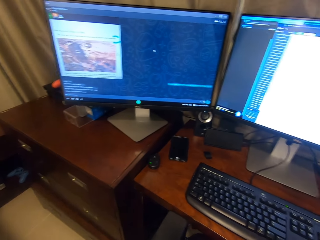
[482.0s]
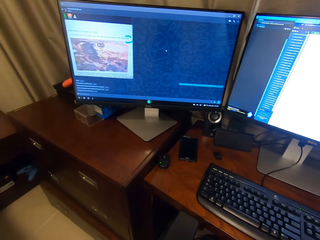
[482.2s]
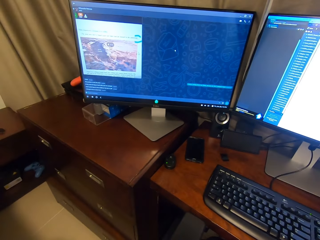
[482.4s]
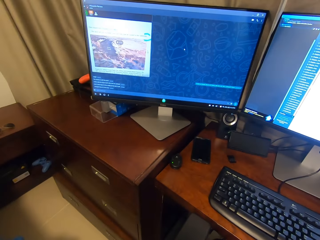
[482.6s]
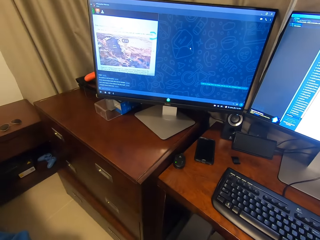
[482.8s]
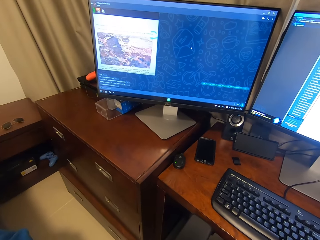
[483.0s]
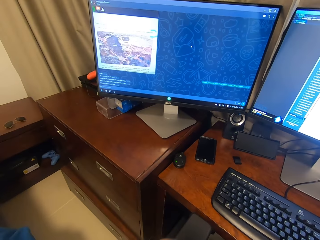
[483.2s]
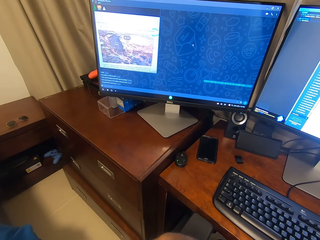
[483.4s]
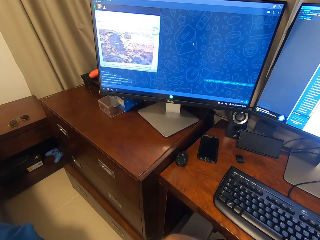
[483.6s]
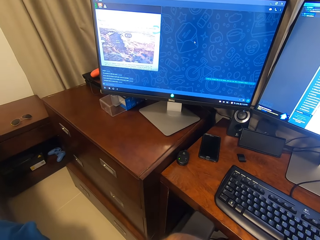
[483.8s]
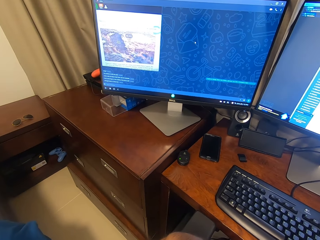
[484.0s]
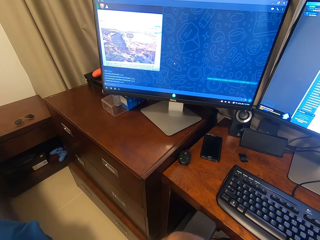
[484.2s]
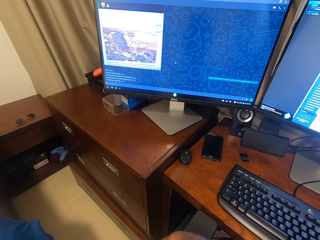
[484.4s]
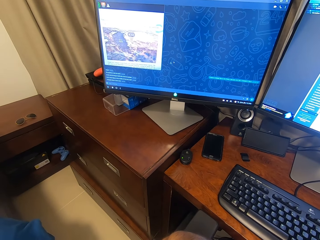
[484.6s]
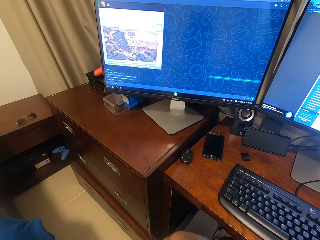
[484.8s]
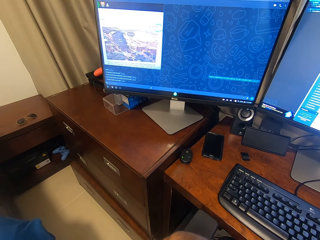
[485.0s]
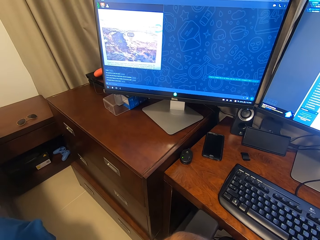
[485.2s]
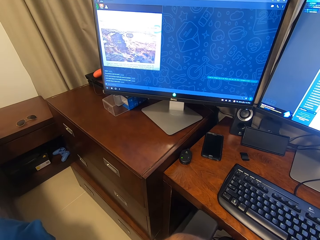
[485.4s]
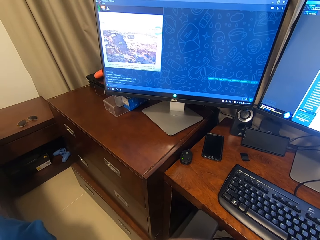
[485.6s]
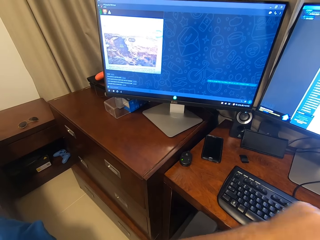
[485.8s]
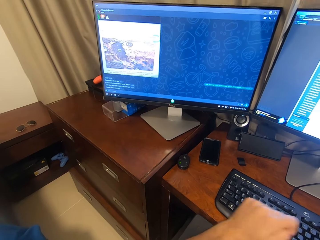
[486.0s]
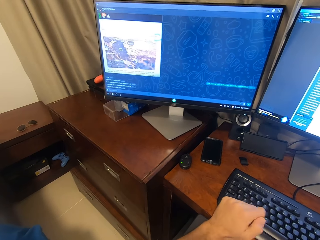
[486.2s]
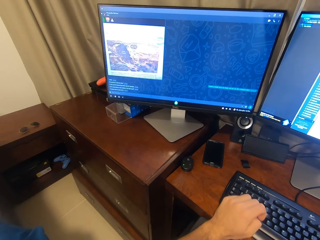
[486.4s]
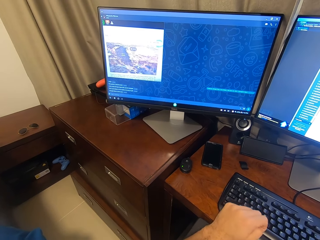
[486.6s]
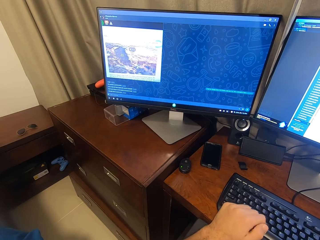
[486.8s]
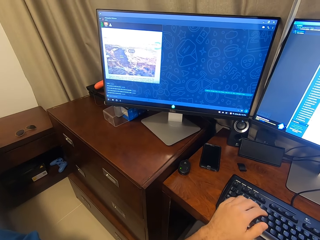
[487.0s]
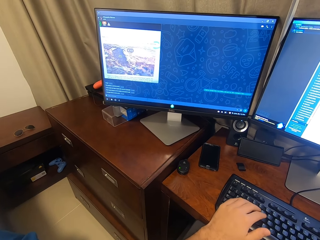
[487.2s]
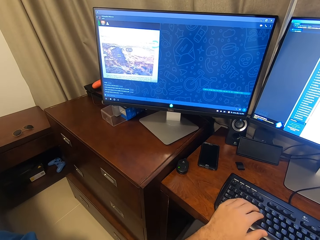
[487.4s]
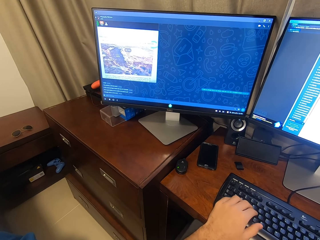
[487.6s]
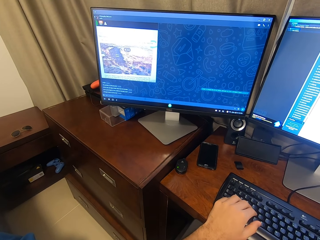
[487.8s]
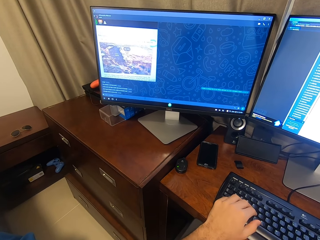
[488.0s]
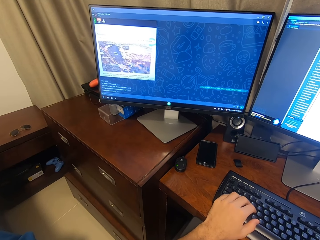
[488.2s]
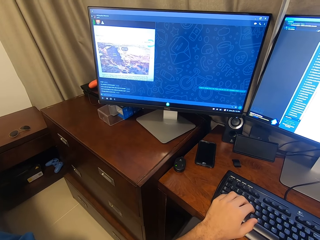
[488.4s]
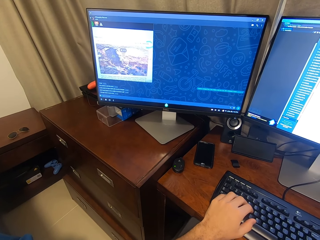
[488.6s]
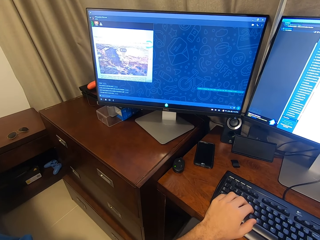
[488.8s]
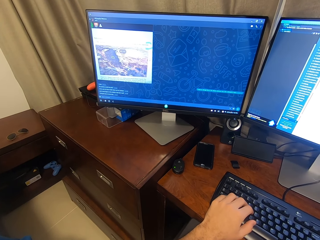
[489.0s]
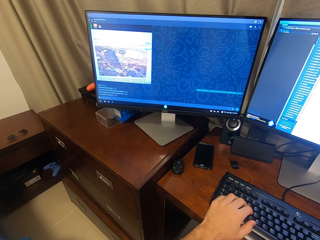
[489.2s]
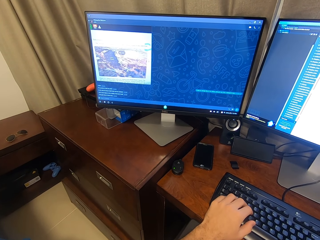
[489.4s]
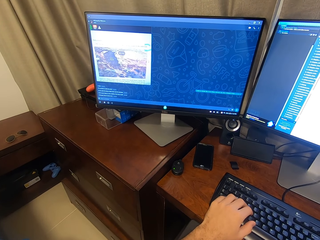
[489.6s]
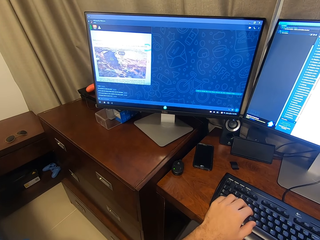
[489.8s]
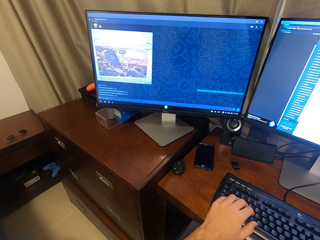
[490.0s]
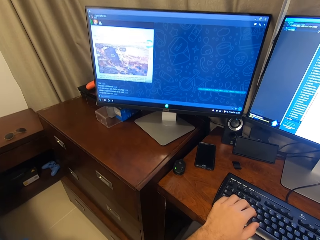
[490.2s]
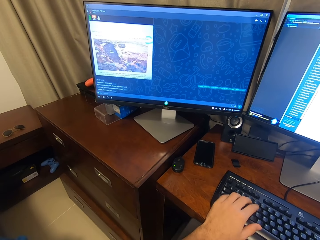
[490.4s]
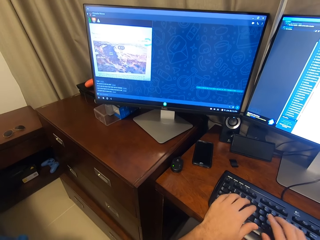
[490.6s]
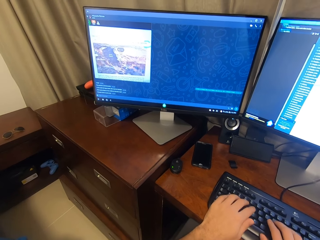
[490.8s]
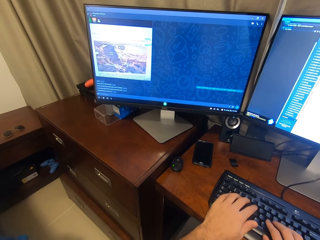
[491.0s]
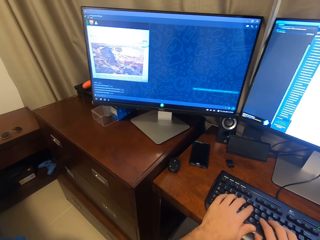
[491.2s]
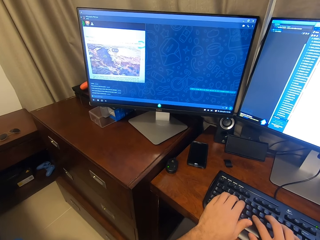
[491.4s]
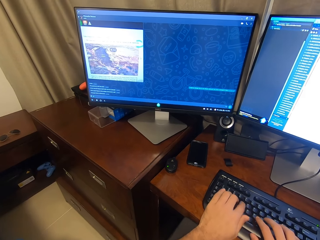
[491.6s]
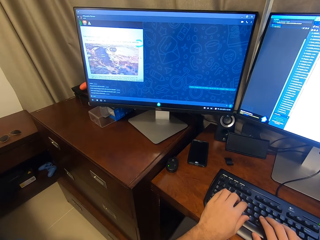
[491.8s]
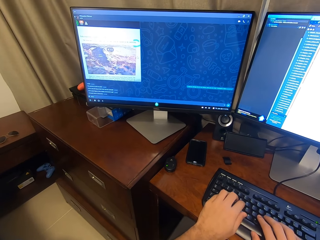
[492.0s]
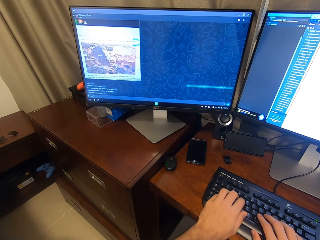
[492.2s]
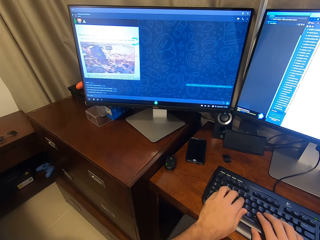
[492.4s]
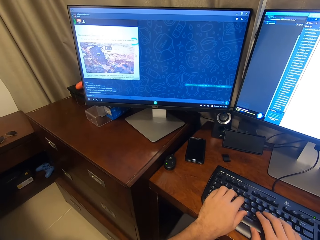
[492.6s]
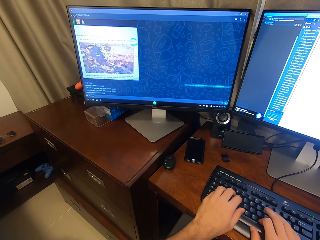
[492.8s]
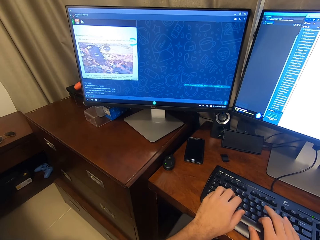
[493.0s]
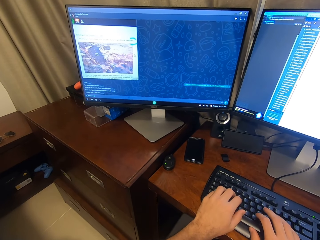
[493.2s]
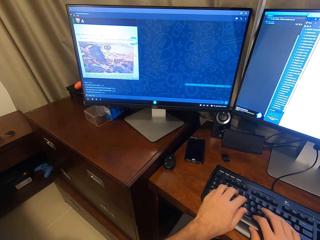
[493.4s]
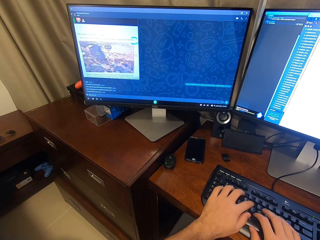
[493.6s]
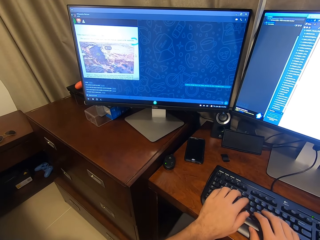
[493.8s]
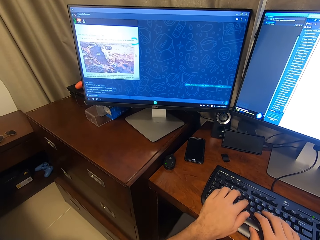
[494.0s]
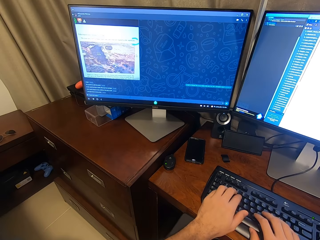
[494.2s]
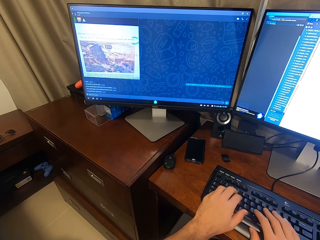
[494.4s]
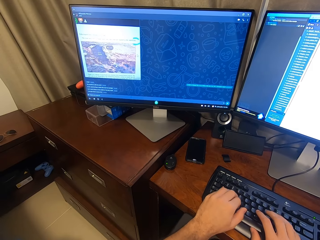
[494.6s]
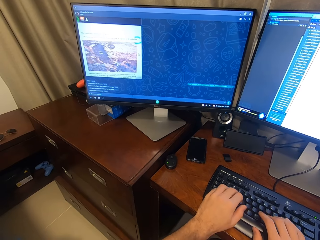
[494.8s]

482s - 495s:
The camera wearer types on the keyboard for the other computer. They operate the desktop with both hands.

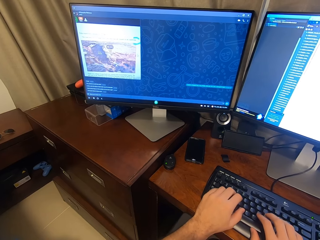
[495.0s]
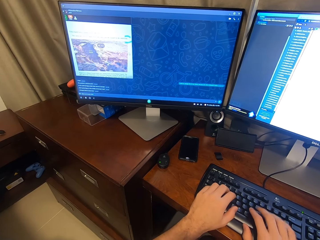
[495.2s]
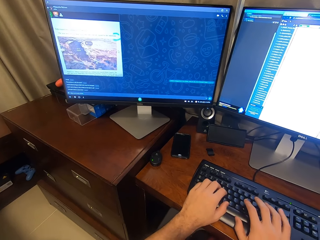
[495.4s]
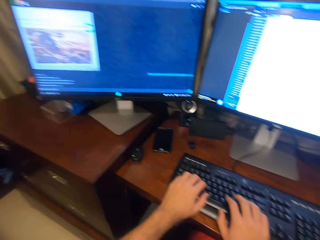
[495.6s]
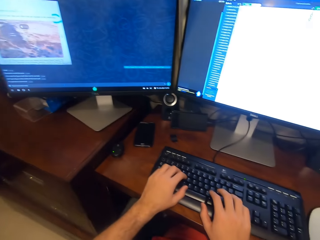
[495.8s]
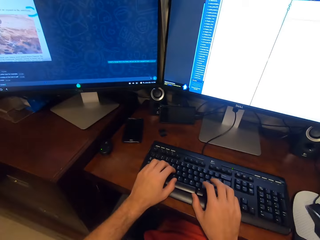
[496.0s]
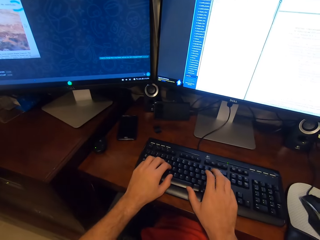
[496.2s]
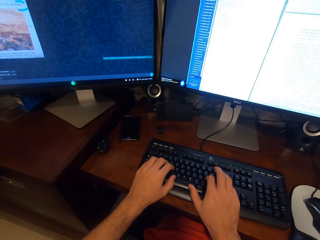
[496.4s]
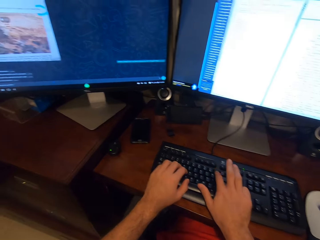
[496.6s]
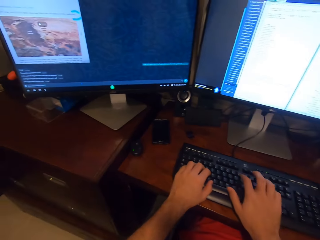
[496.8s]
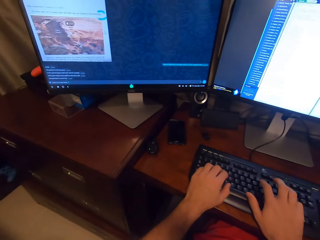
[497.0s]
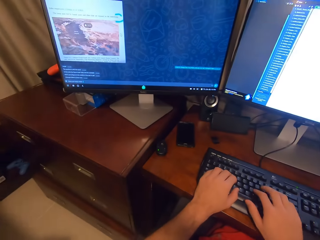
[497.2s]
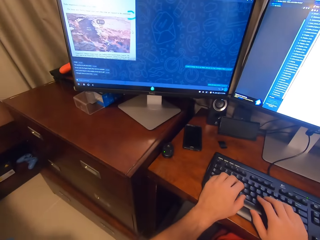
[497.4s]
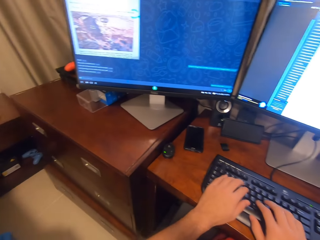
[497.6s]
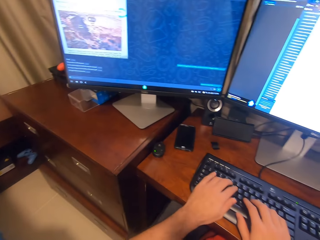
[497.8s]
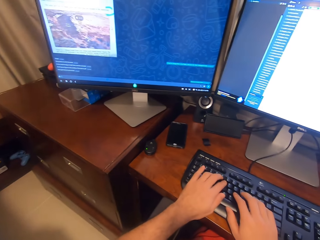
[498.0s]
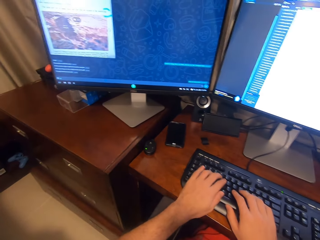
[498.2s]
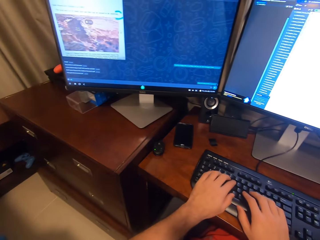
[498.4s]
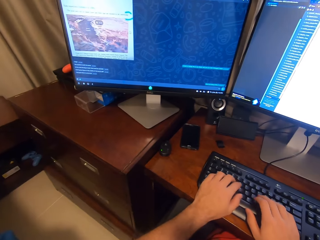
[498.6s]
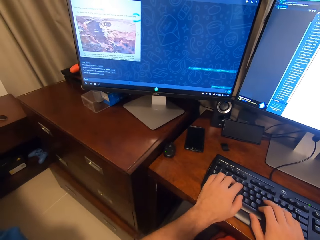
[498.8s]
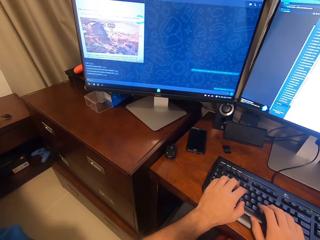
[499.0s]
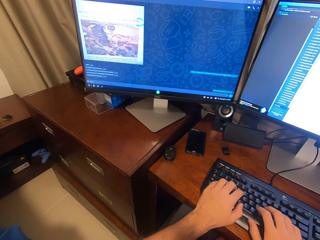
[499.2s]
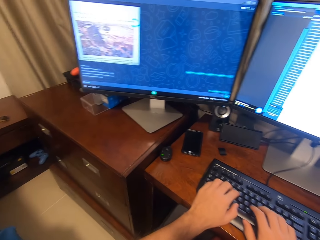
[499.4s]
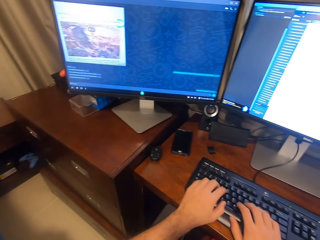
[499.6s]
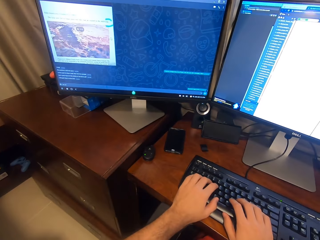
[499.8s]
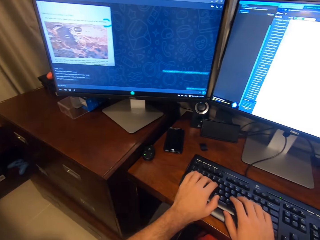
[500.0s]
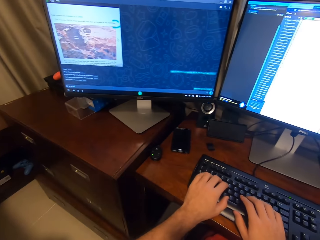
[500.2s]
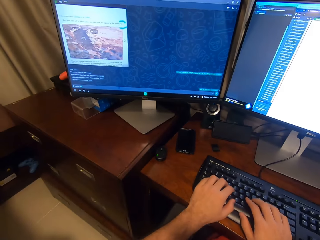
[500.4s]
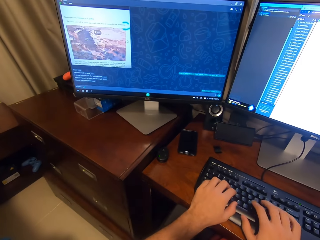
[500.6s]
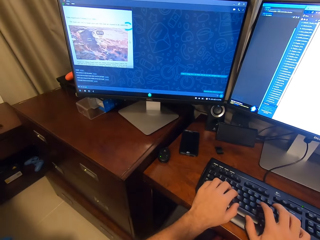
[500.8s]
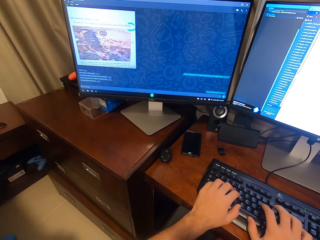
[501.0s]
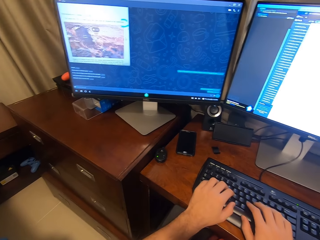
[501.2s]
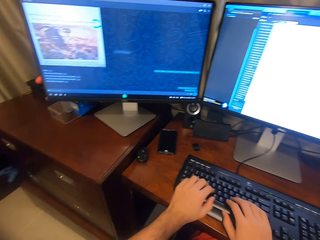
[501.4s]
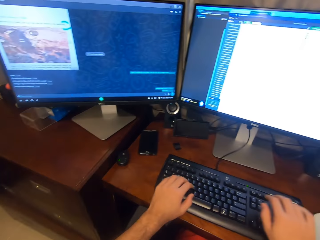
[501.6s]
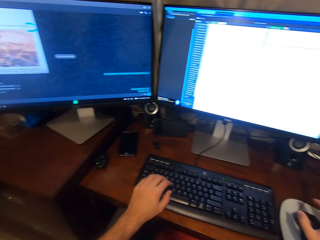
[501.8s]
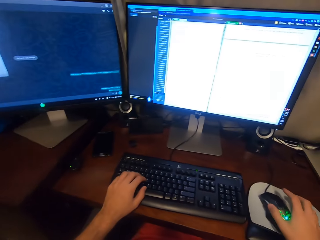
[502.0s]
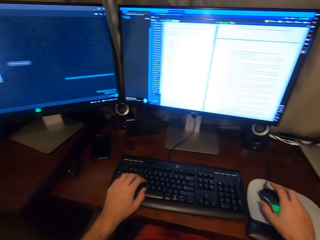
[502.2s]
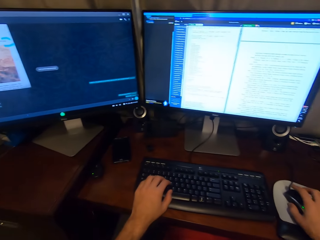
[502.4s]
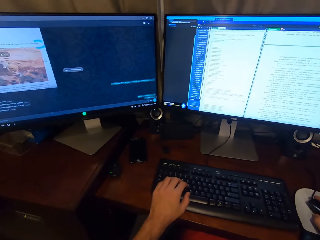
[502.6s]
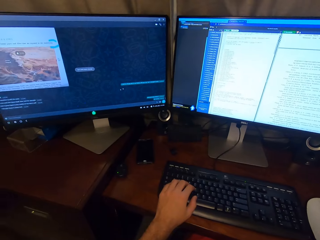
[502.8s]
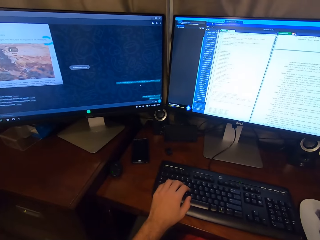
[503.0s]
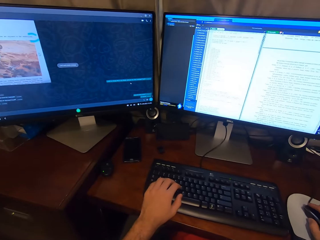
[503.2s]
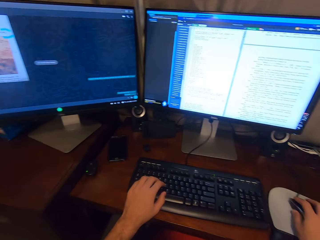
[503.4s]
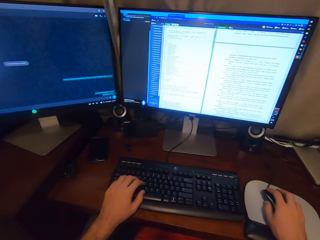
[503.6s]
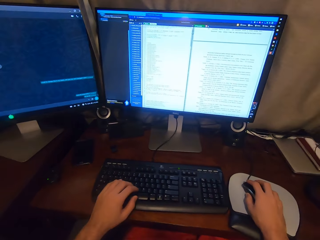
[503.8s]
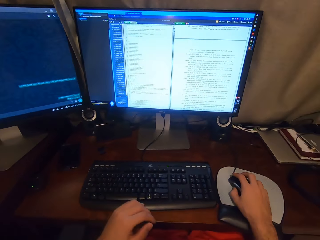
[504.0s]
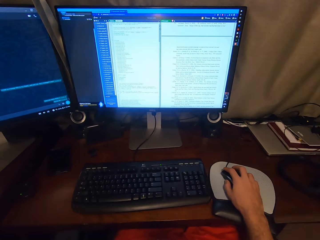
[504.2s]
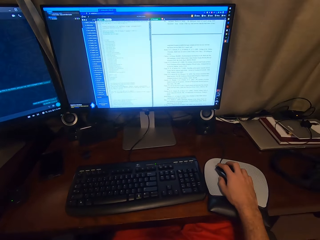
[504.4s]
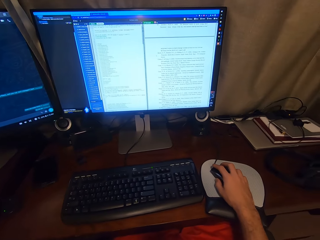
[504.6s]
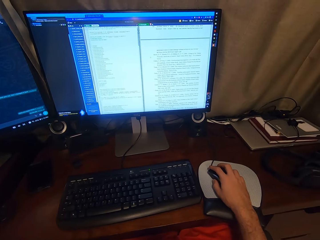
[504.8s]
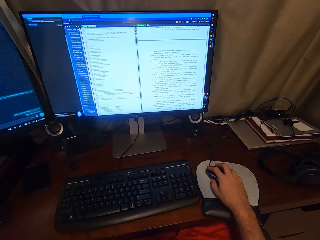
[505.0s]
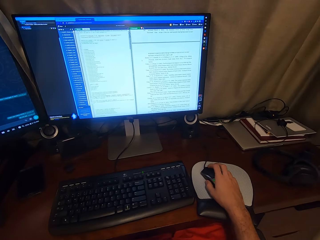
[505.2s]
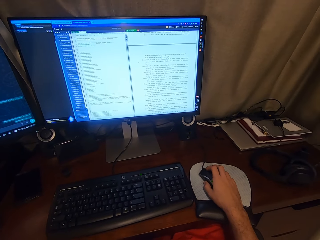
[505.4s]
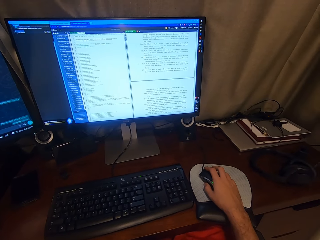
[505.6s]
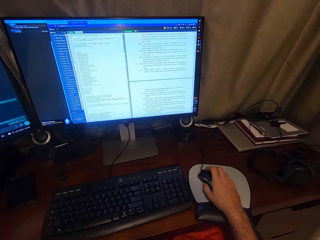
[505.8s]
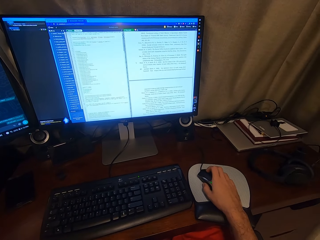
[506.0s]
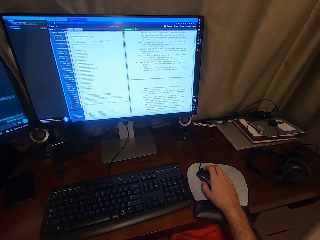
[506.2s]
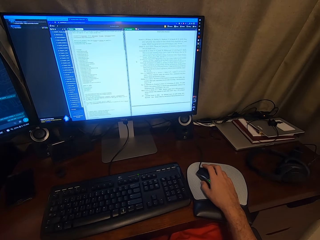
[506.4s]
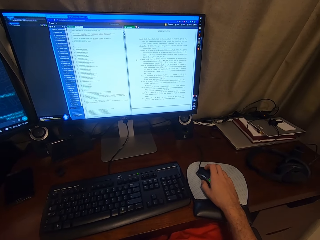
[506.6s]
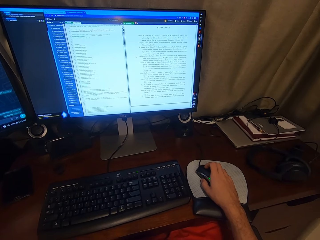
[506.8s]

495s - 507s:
The camera wearer grabs a mouse. He operates the mouse of the desktop with his right hand. He scrolls down at the Overleaf site. He removes his left hand from the keyboard of the desktop.
